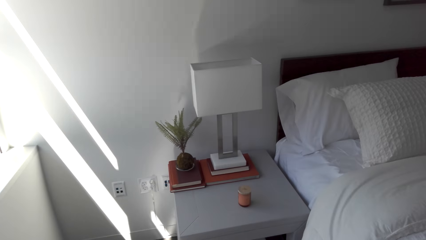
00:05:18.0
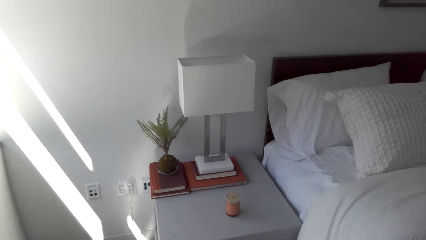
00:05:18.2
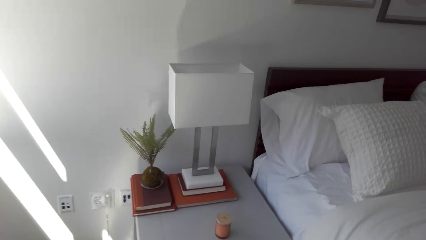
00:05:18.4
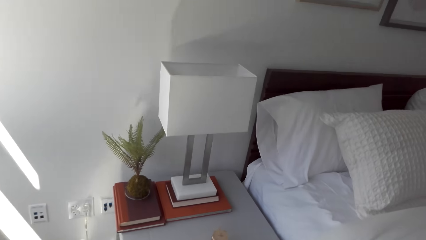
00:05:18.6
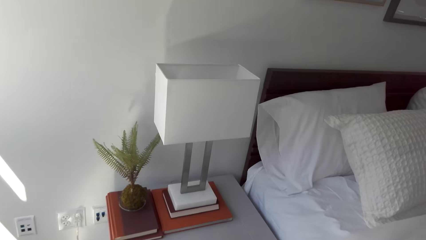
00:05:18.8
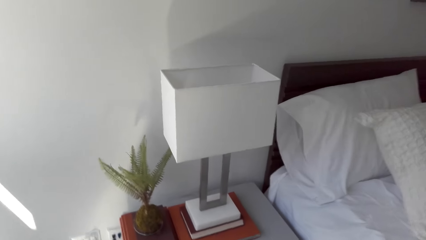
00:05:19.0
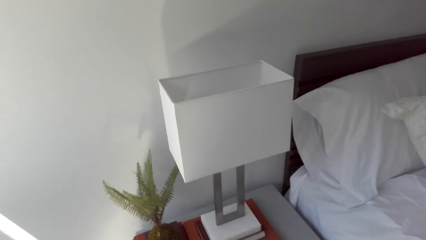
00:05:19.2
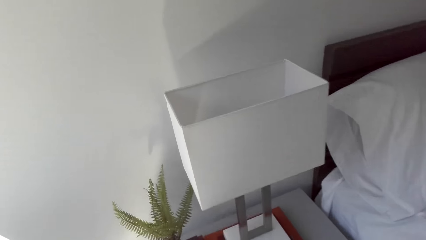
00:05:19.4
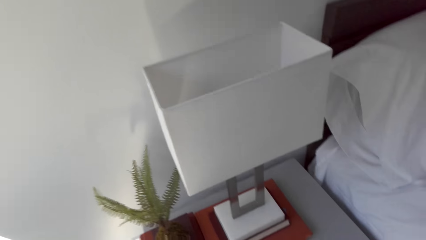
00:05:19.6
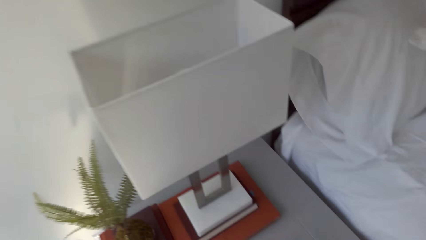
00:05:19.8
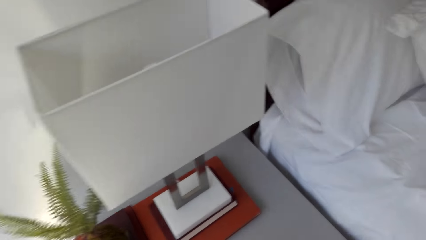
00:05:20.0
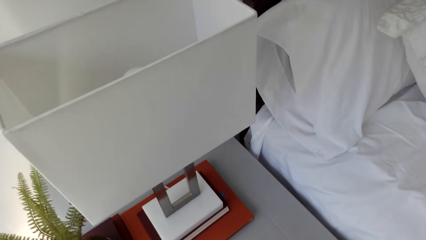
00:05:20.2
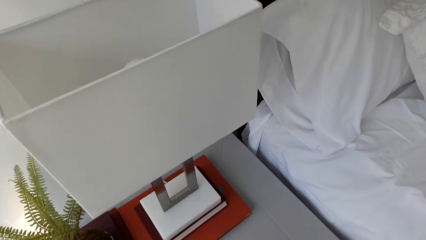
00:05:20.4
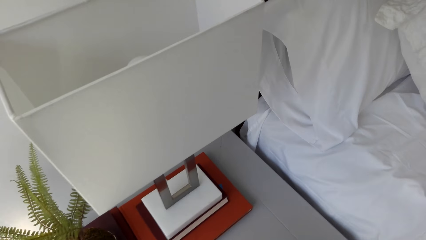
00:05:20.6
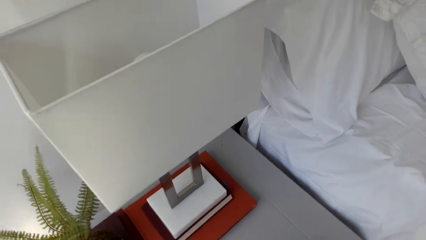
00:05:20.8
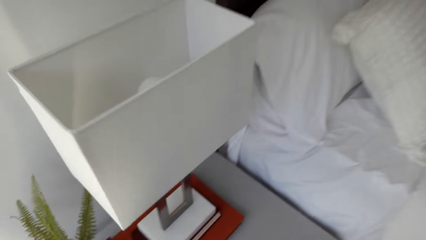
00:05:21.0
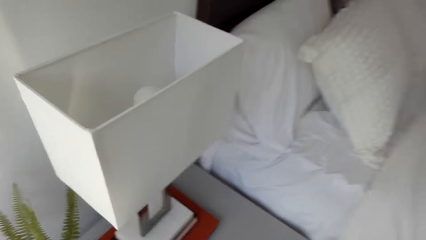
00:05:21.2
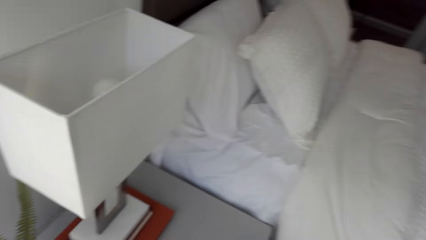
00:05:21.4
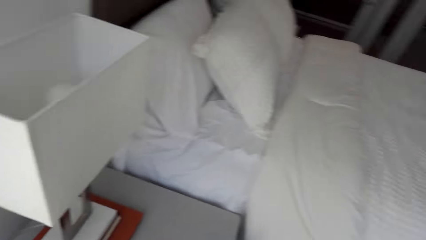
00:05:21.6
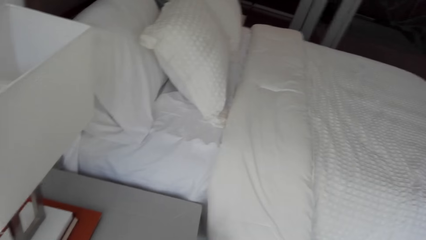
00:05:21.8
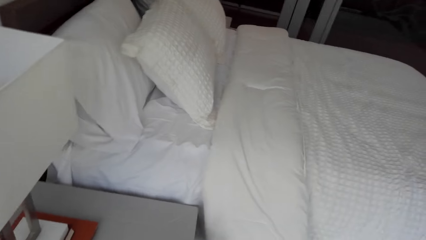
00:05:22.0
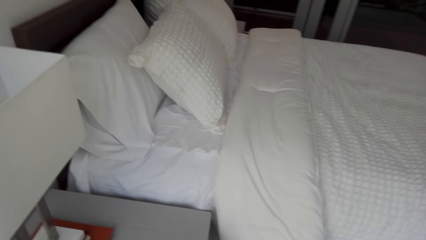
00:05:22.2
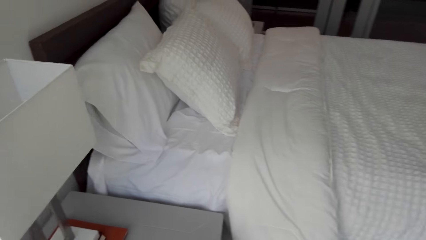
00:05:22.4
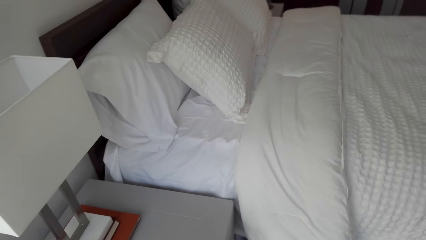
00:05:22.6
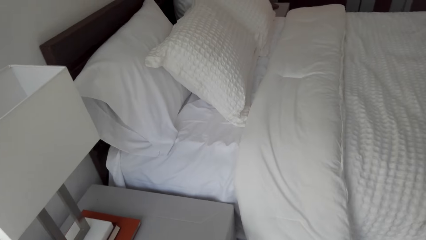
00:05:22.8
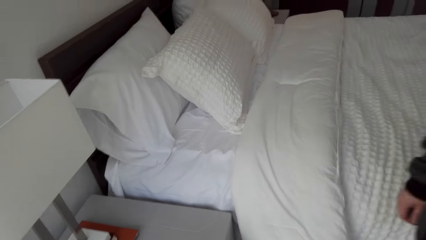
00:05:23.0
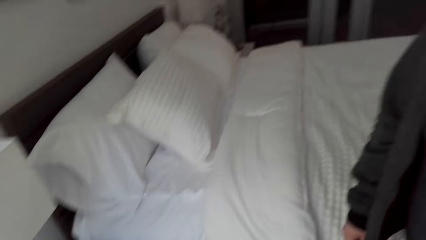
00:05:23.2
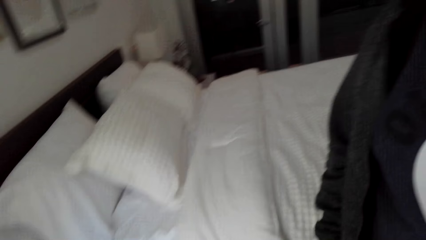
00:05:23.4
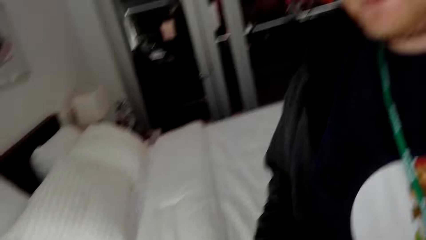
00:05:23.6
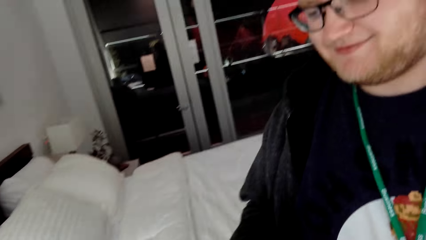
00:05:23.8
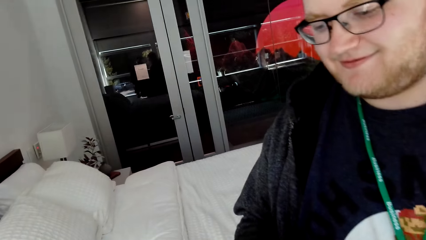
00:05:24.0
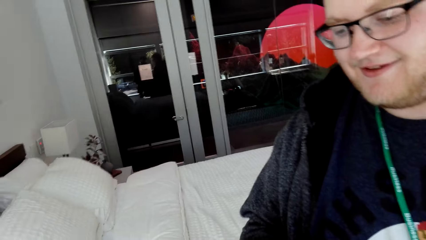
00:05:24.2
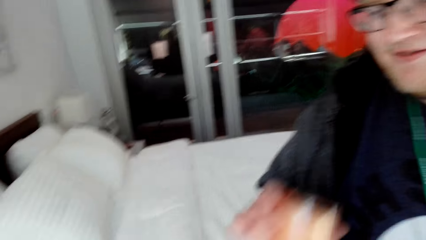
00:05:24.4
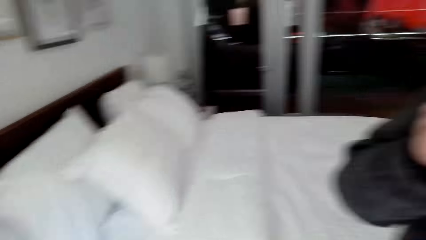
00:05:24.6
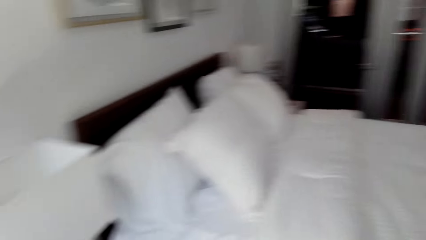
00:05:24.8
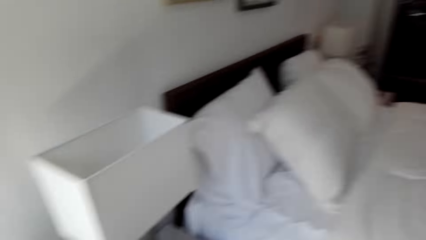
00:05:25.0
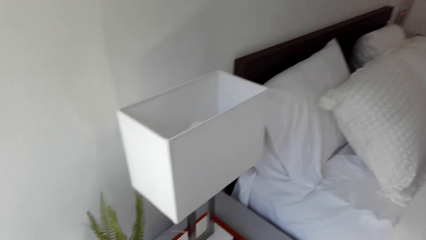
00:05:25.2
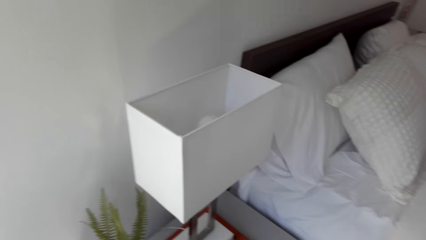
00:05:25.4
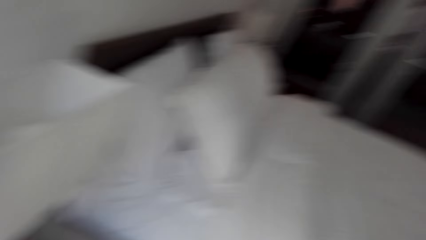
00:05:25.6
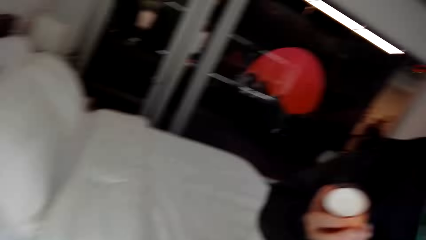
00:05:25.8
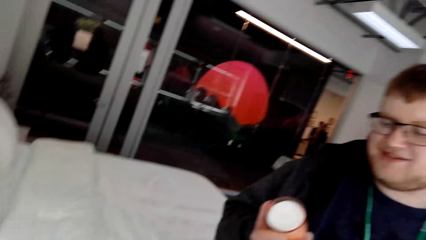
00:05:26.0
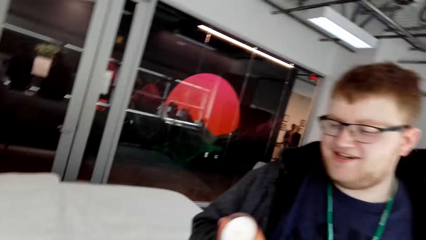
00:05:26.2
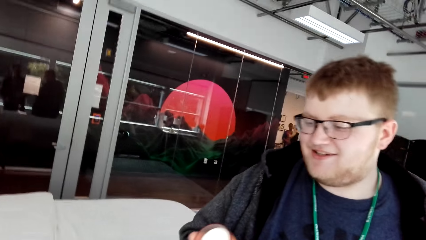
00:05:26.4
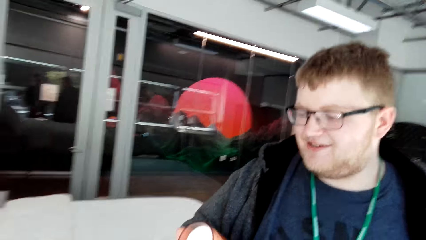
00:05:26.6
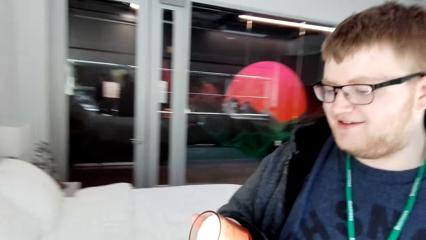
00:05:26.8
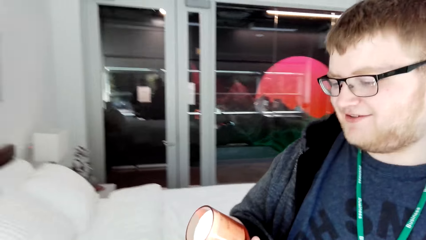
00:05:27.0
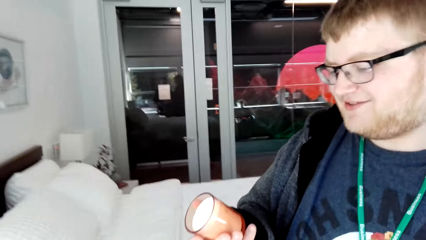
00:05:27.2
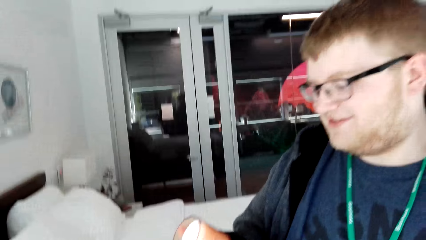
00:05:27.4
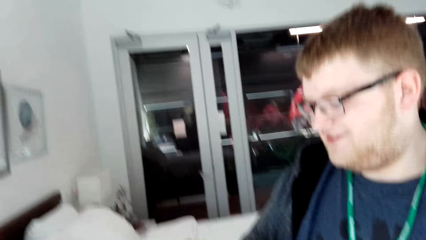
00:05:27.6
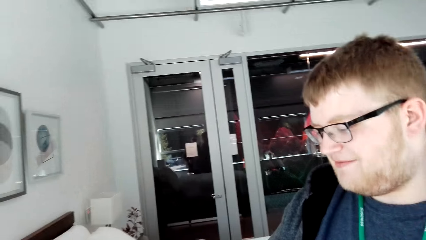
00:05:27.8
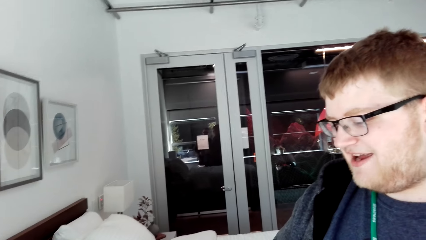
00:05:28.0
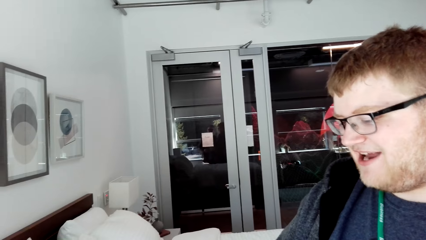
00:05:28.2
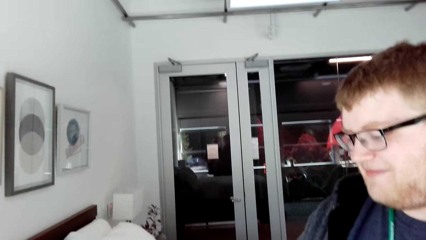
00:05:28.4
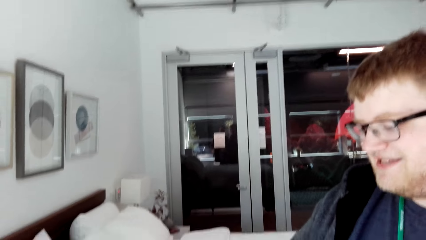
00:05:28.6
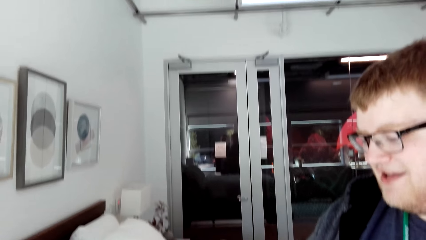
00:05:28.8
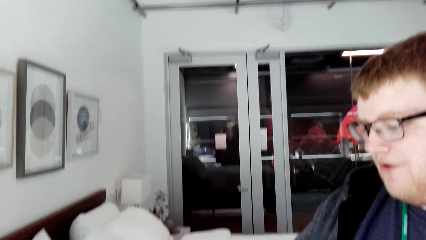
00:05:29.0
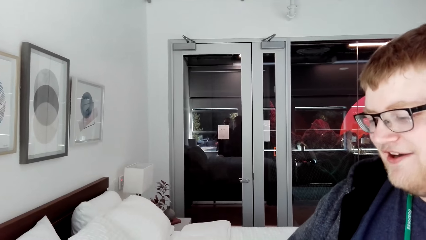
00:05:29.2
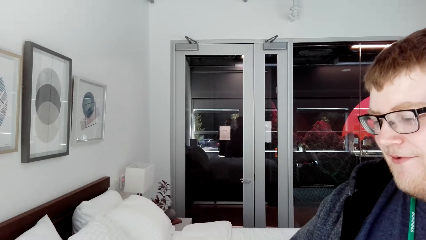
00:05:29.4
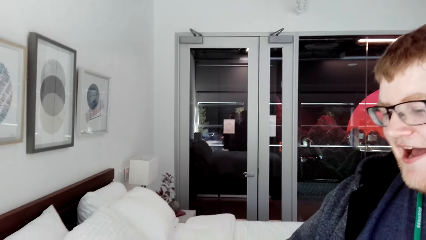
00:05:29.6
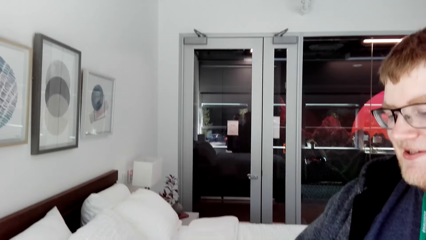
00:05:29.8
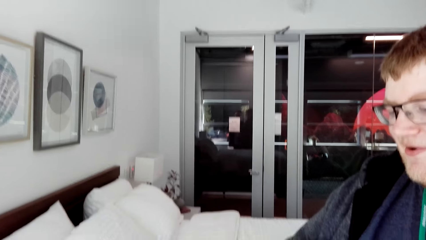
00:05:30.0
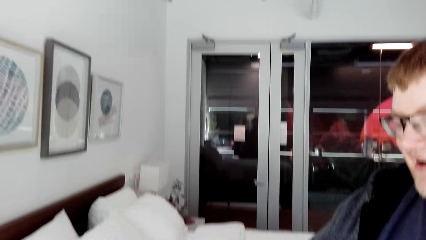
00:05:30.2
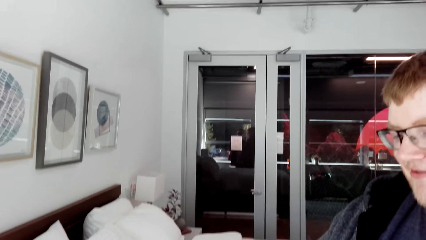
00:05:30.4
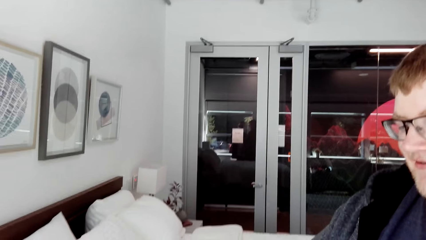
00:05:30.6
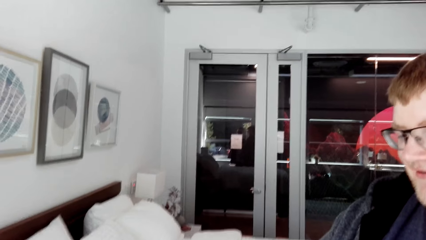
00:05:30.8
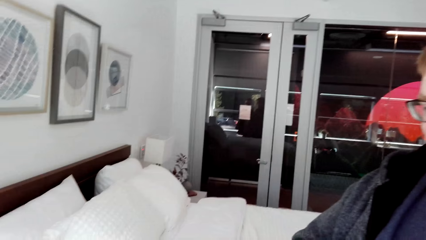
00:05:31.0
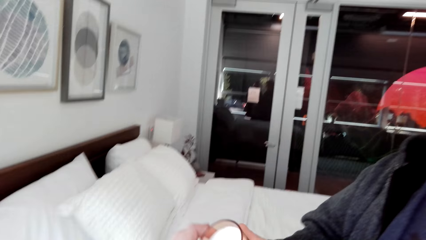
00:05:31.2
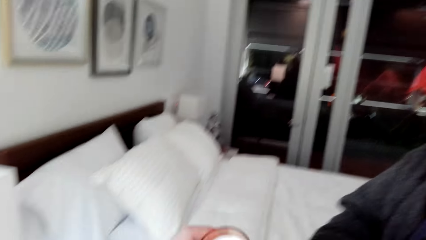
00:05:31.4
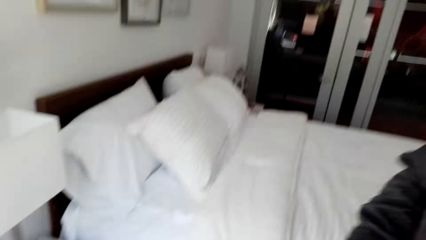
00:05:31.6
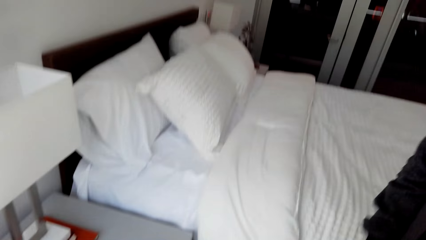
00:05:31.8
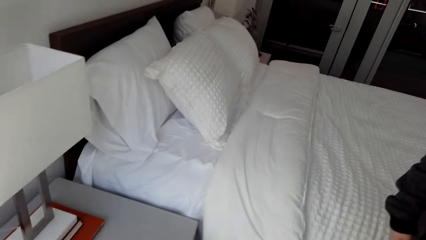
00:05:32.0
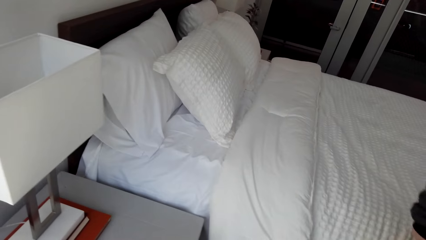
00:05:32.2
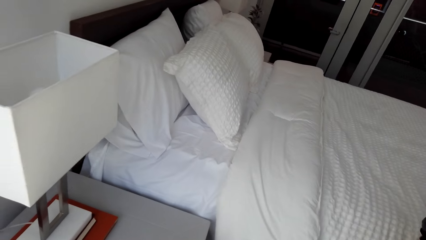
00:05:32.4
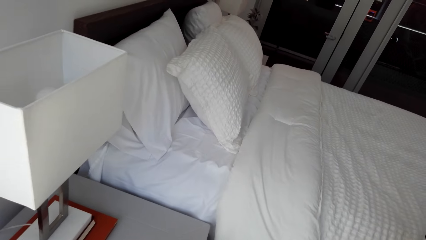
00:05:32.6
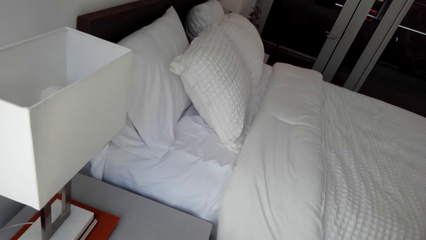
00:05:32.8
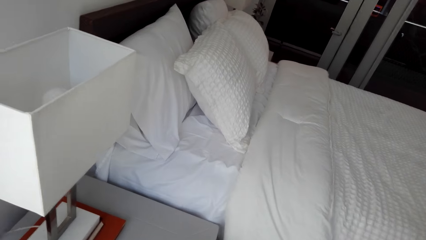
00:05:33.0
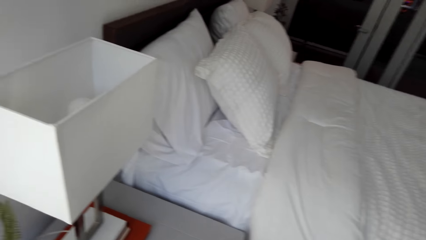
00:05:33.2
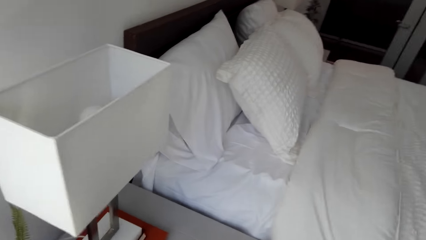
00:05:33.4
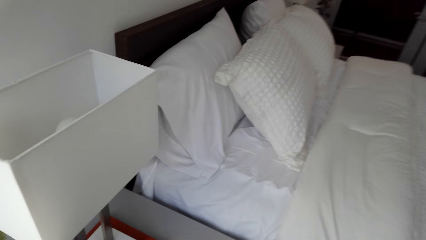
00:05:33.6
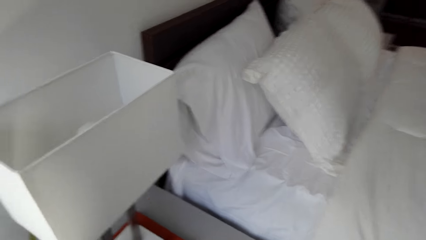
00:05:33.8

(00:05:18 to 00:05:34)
The camera wearer looks at a man. The man lifts a glass. The camera wearer walks around.
